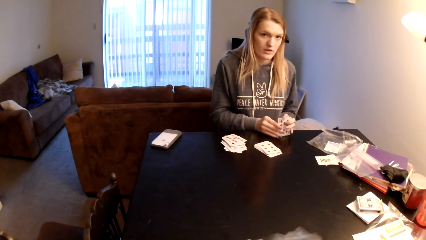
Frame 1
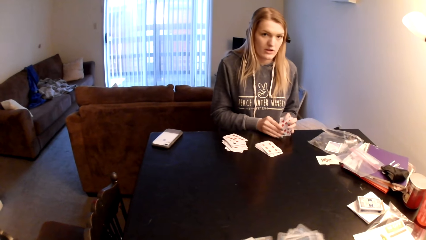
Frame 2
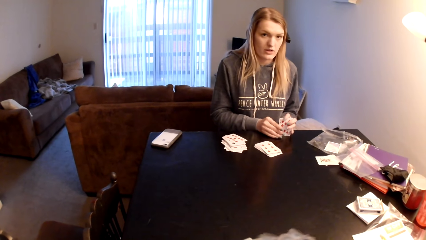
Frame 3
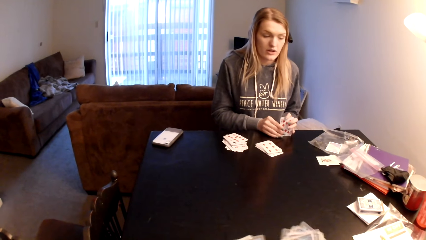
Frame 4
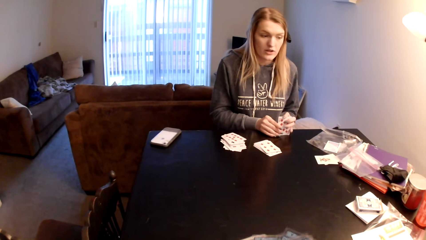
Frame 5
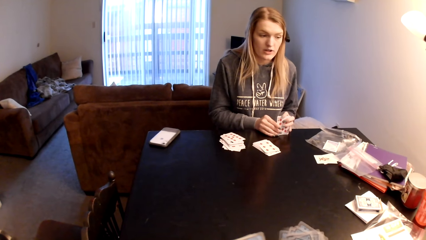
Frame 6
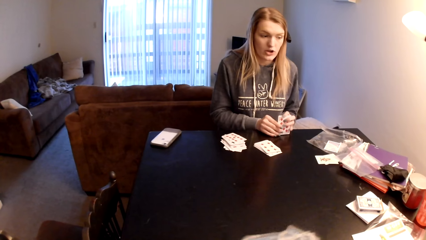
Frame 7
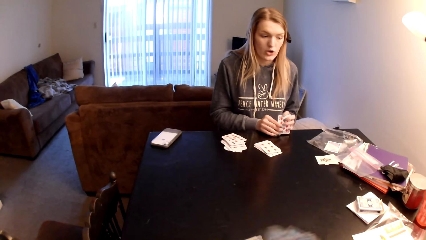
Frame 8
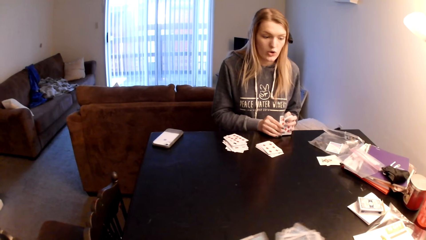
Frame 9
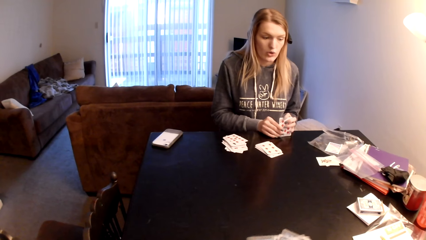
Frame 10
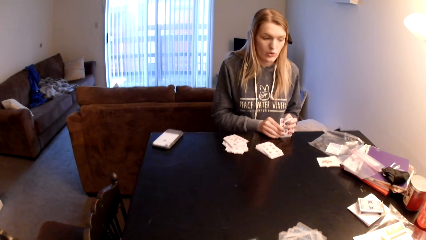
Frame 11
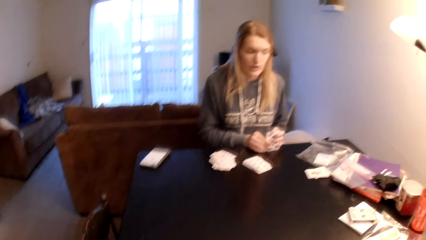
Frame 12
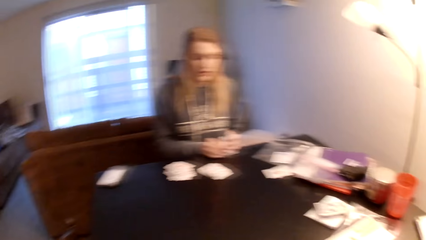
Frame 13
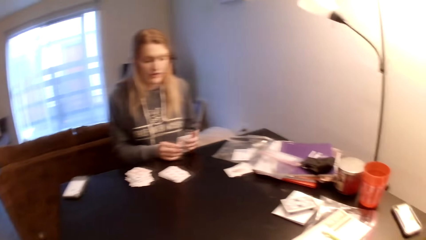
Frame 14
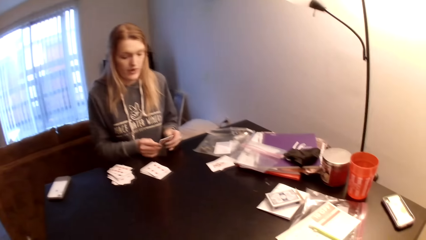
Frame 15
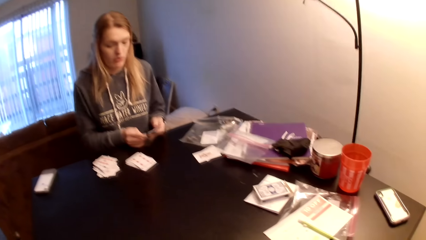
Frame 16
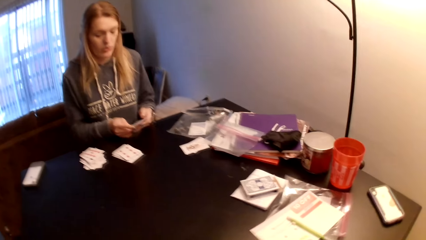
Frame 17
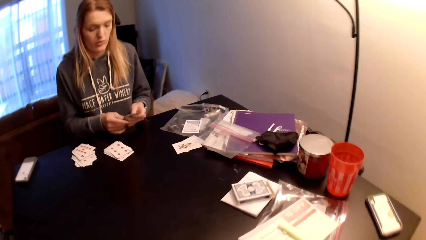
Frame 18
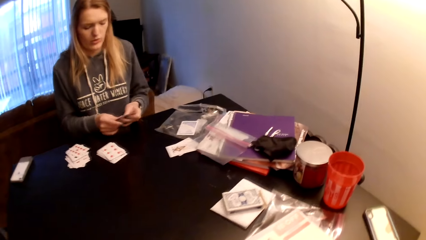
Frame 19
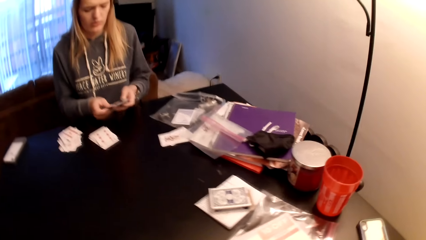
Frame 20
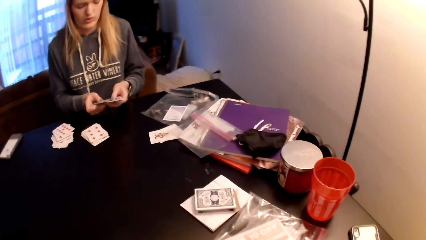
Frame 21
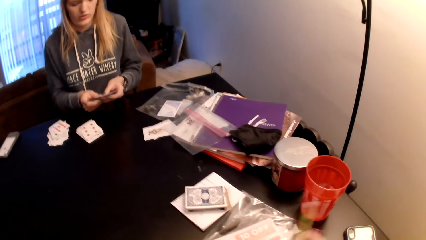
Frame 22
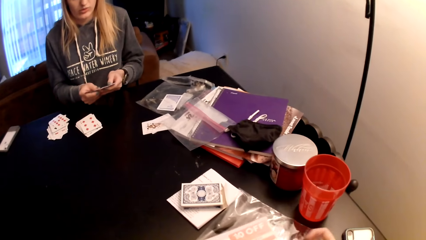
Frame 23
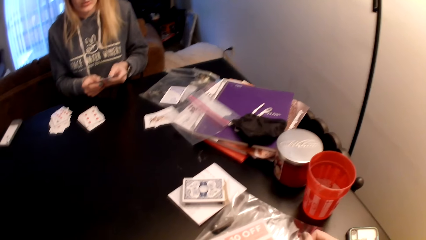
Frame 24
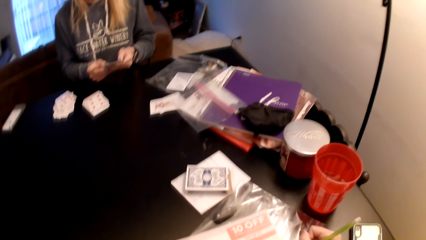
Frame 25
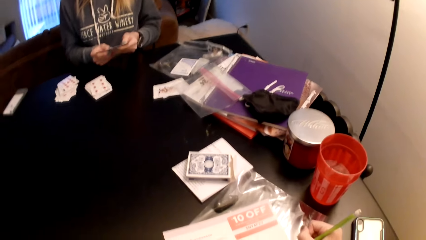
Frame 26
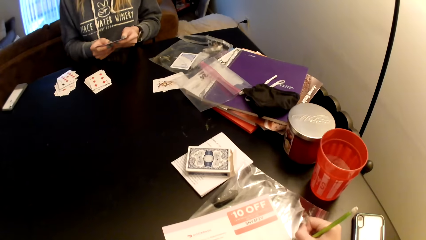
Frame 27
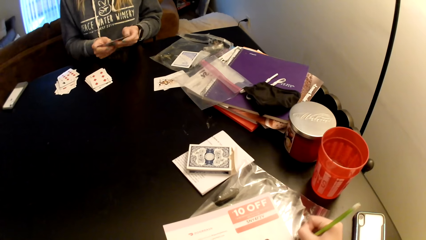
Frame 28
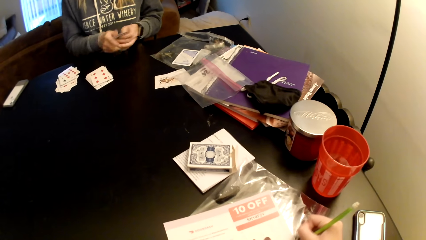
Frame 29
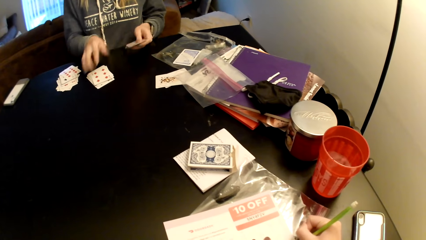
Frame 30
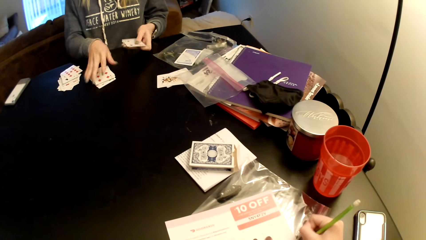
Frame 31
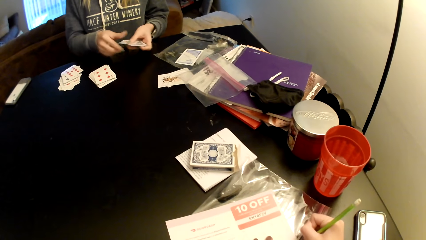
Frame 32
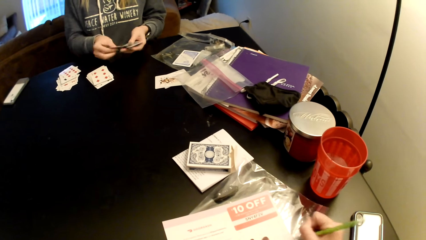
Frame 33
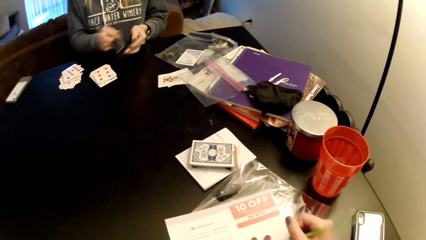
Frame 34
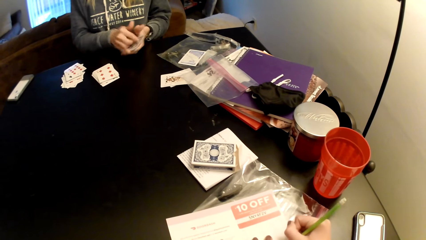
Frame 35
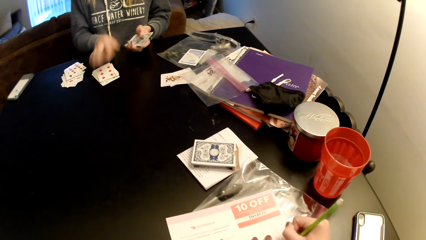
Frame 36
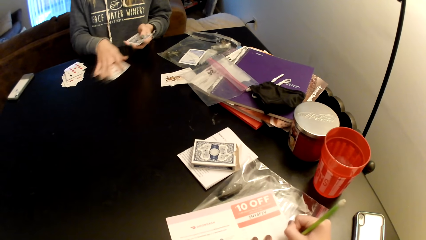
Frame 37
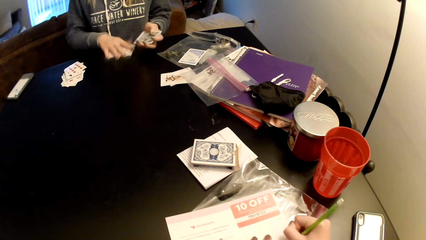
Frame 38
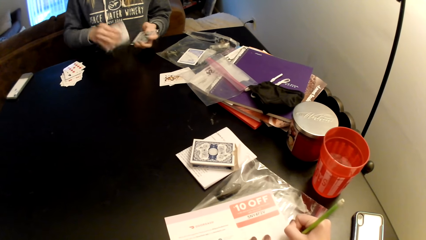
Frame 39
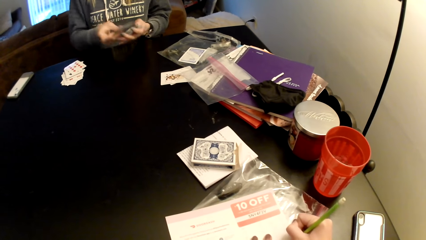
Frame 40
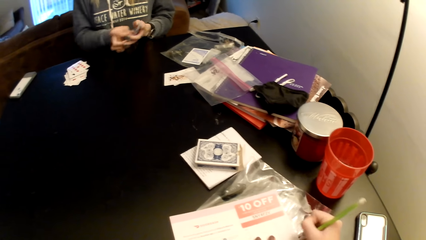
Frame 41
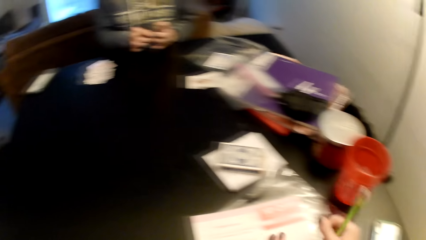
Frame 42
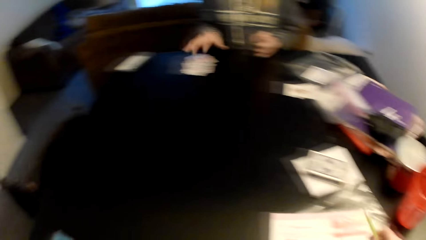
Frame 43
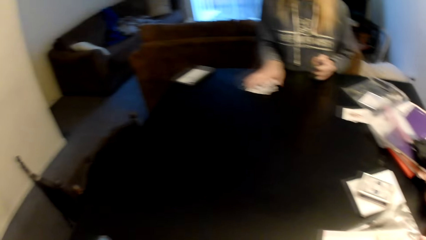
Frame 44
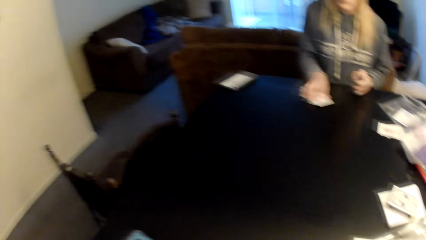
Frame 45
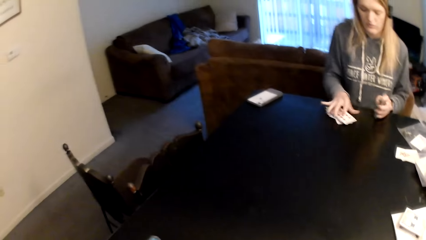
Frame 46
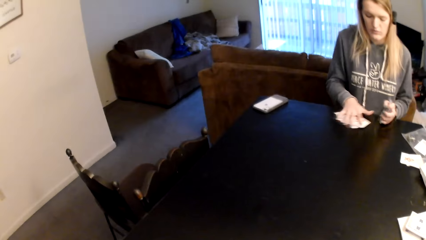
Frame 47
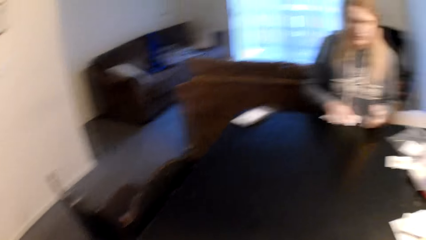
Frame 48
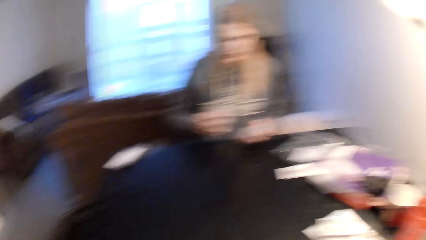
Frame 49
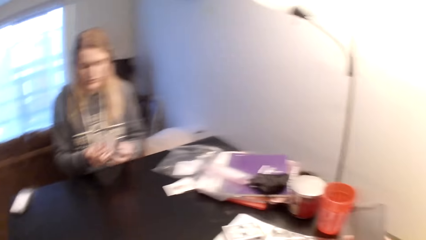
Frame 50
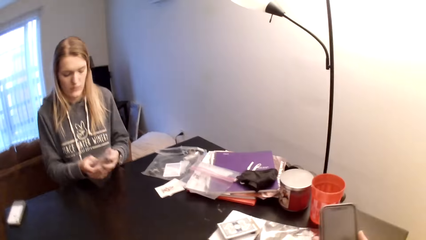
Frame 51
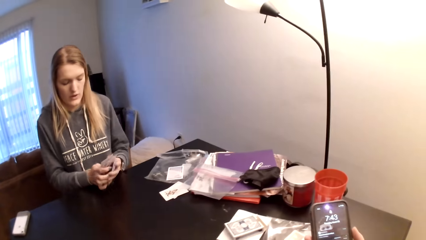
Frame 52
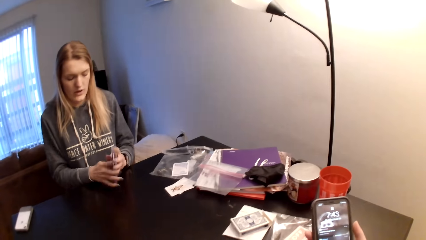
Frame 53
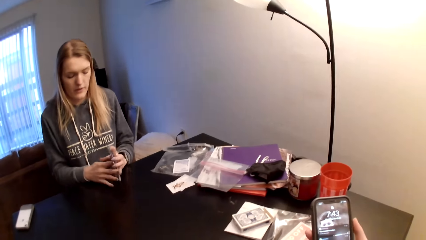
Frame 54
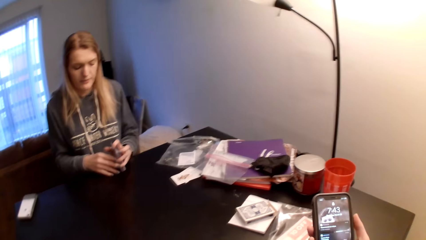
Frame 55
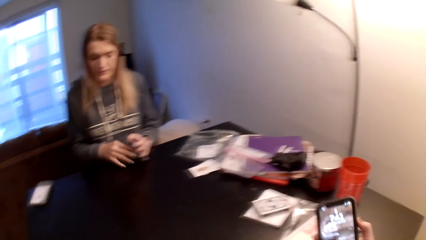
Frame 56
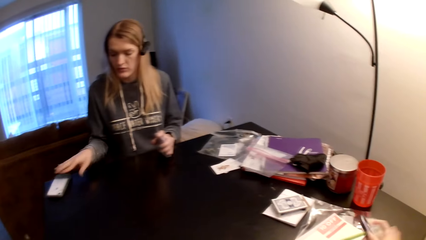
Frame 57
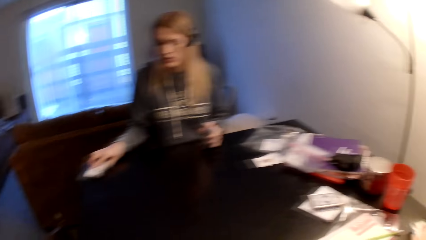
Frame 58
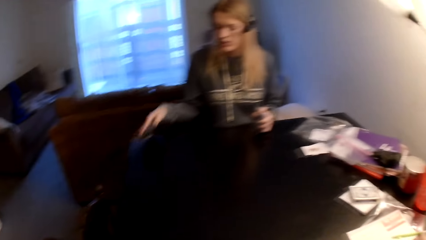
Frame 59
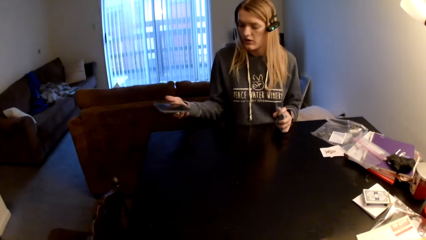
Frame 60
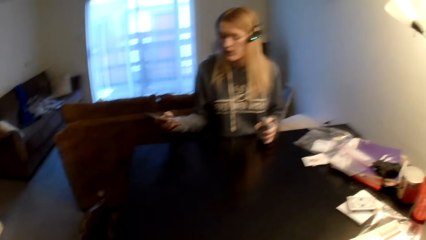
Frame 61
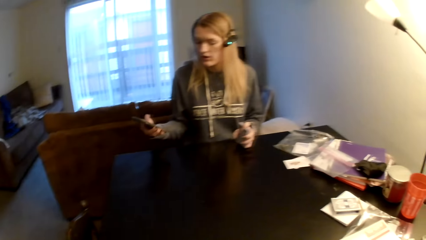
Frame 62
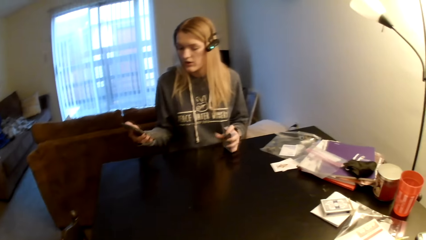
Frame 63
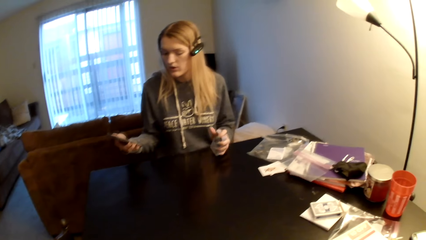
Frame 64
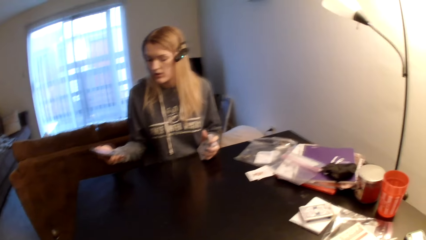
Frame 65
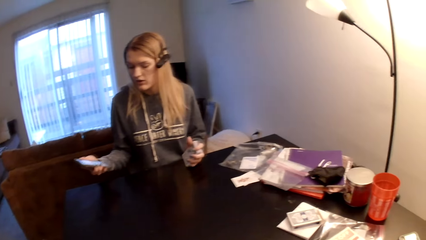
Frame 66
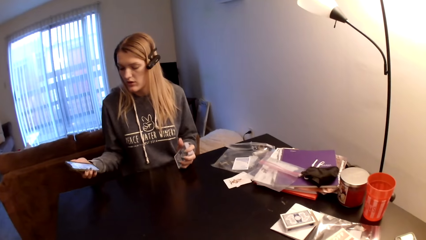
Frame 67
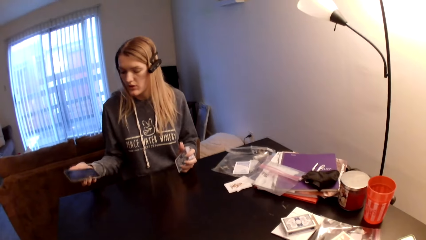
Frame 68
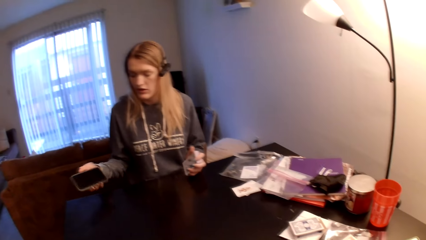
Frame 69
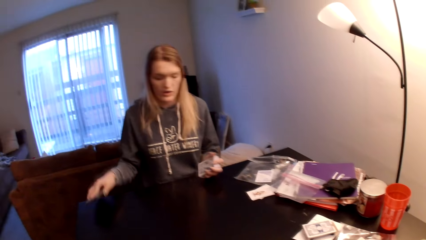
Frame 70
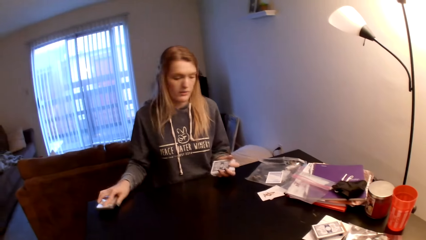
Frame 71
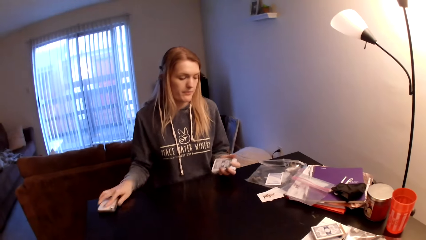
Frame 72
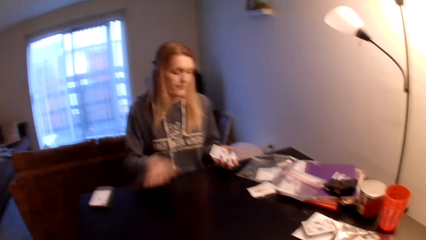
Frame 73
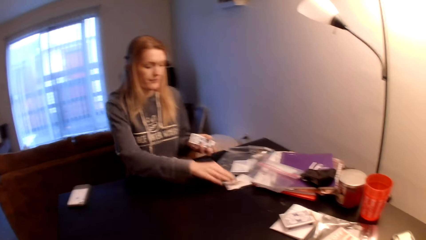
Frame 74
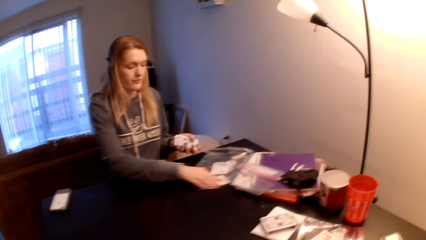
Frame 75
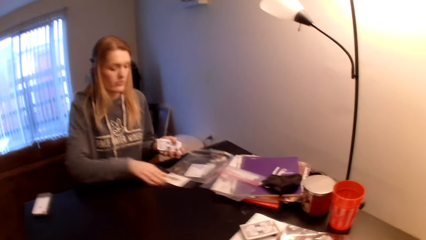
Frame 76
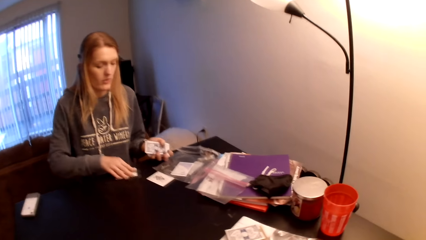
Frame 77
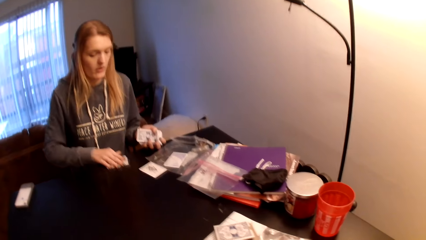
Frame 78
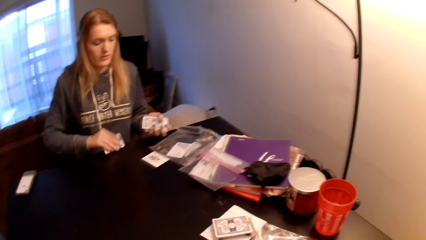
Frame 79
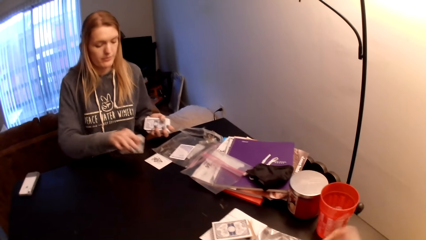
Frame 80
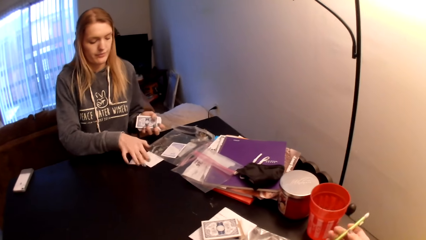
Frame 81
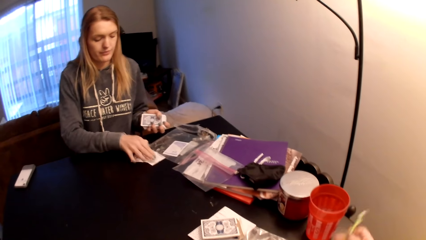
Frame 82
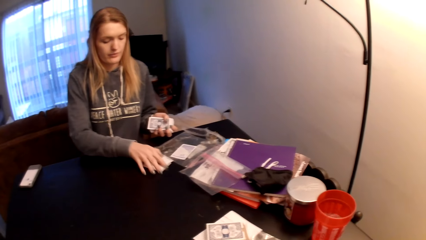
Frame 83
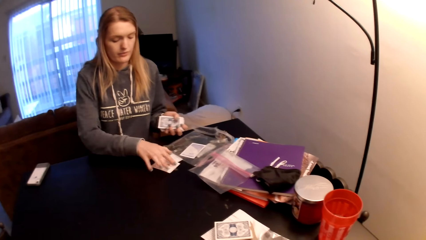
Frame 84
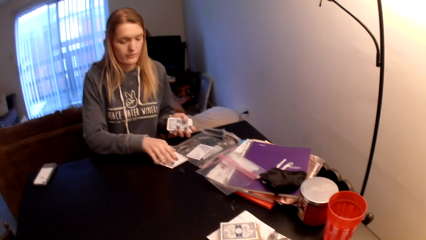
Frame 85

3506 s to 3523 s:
A woman hits the playing card on the table. The camera wearer shuffles the playing cards. They look around. They write on the paper. They look around. The woman pulls the playing cards. The camera wearer operates a phone. The woman operates a phone. She places the phone on the table. She pulls the playing cards.
